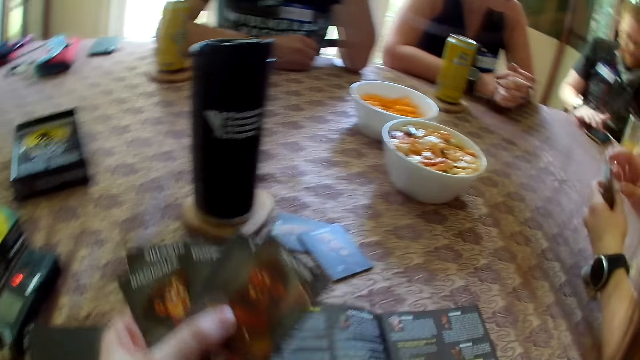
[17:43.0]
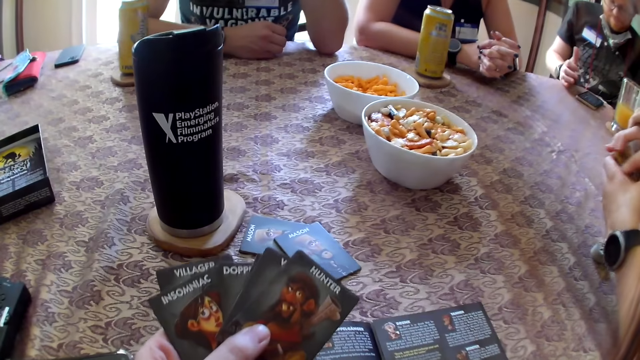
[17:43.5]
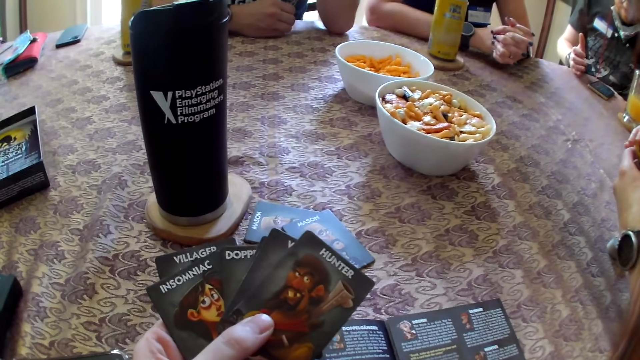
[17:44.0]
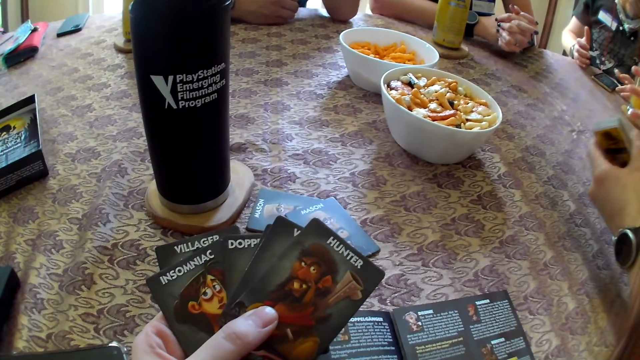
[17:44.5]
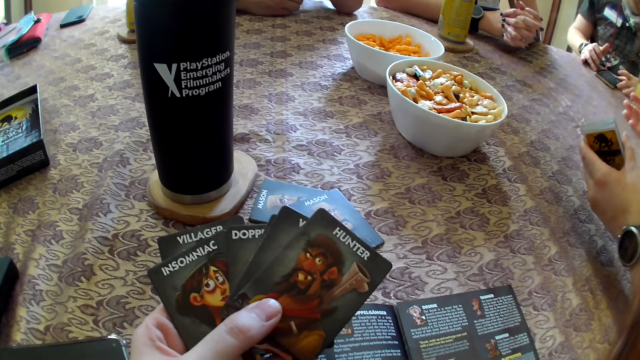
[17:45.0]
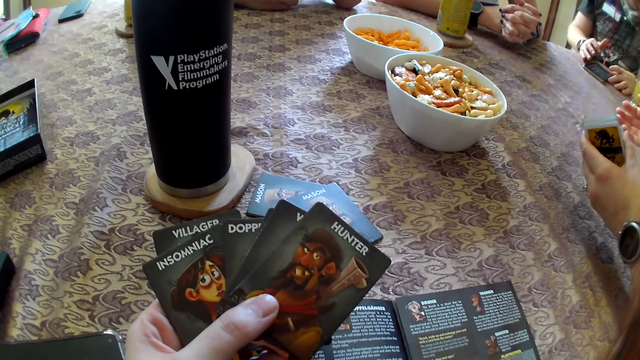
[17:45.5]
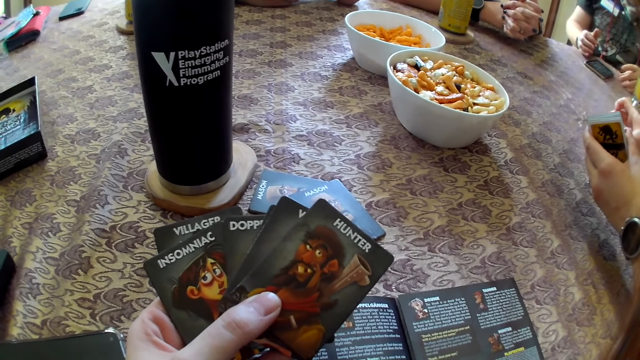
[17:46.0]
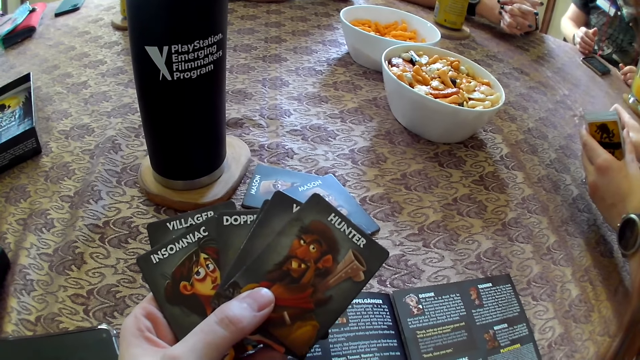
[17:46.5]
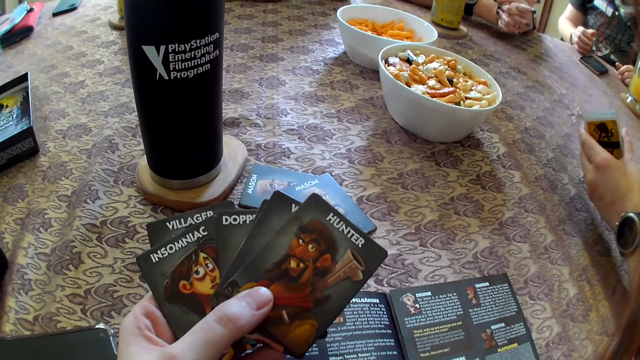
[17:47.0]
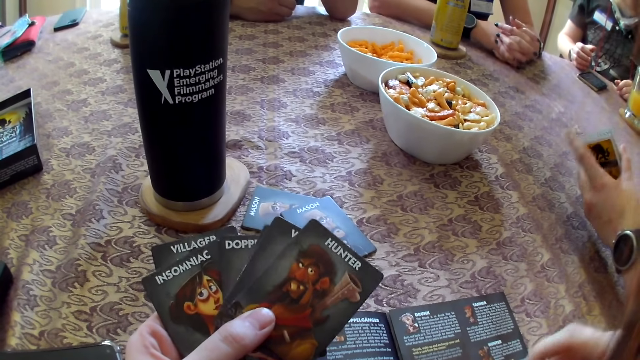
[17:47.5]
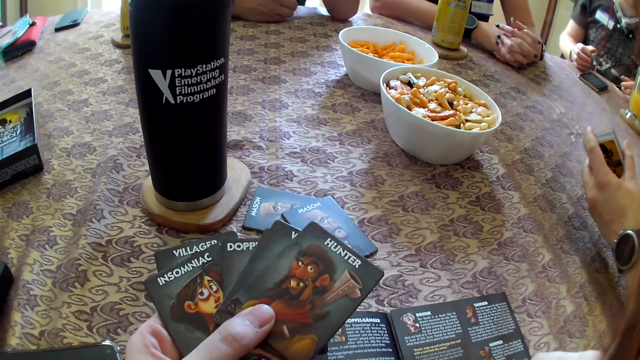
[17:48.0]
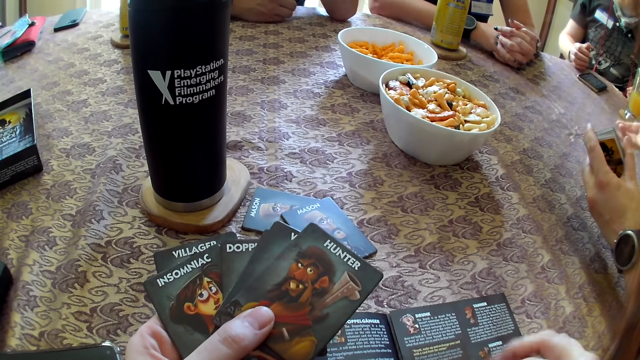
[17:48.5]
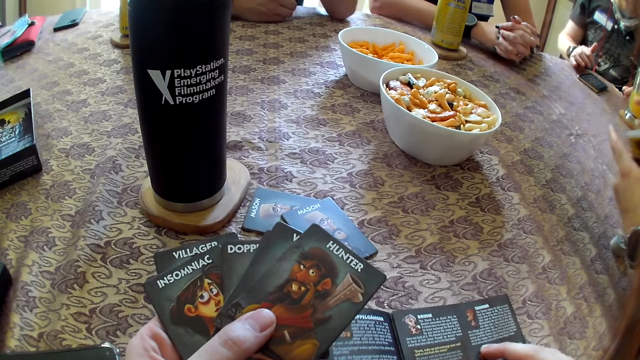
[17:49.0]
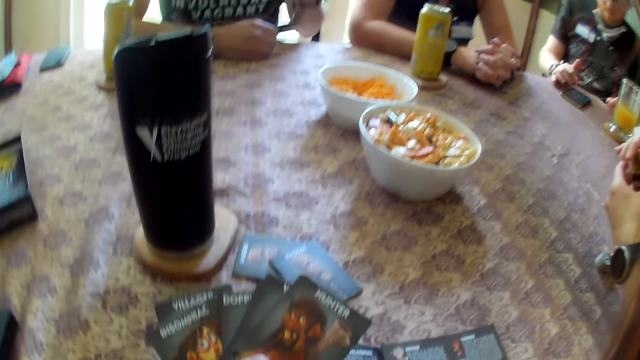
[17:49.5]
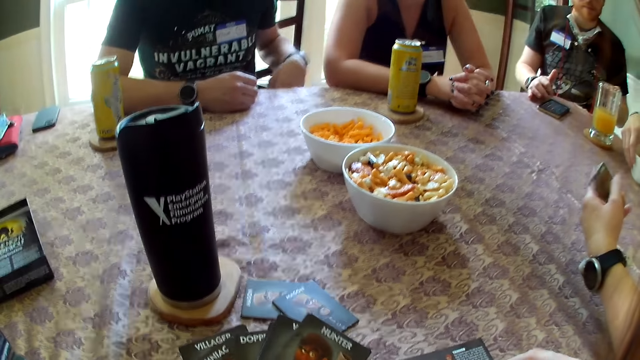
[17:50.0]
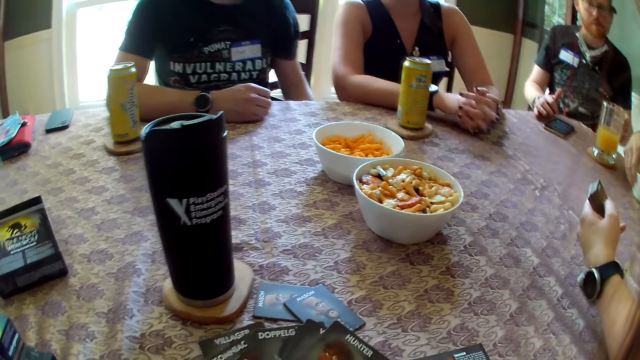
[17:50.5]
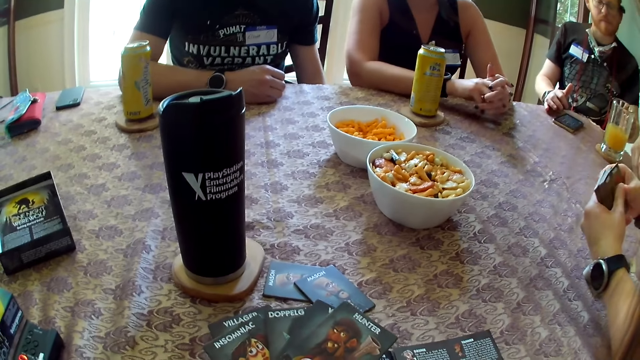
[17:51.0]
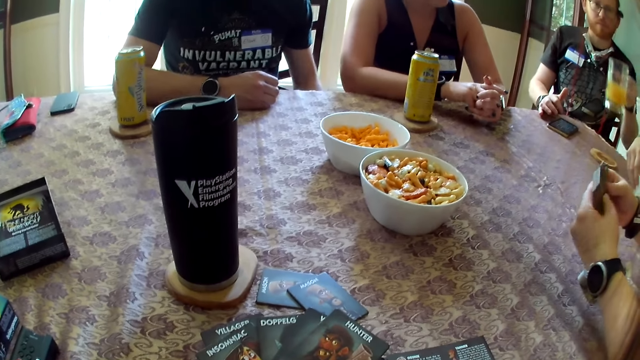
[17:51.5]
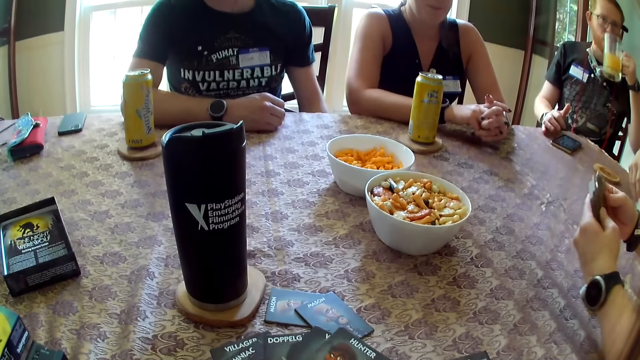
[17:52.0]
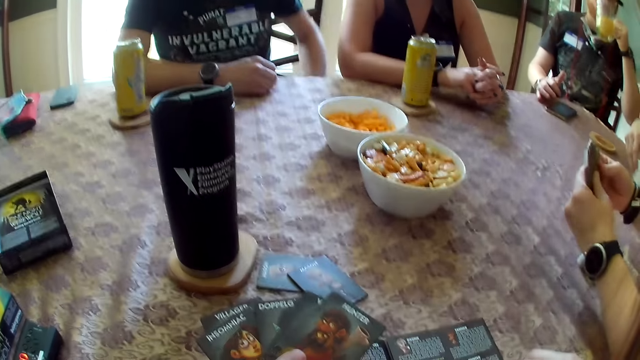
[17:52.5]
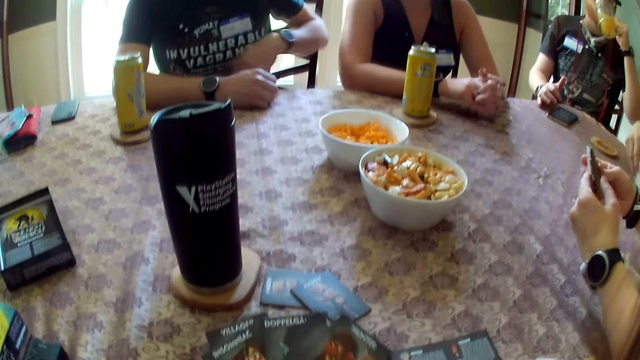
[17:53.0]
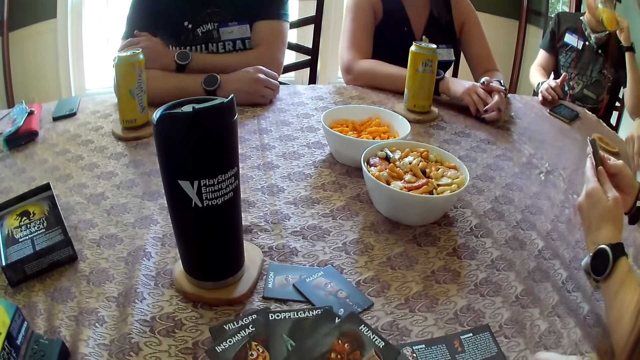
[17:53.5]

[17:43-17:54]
The camera wearer adjusts the book or booklet on the table with her right hand. She touches the booklet. A man picks up the glass cup from the table with his left hand. He drinks from the glass cup with his left hand.

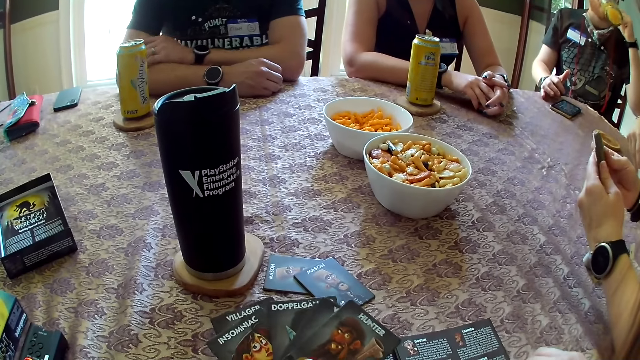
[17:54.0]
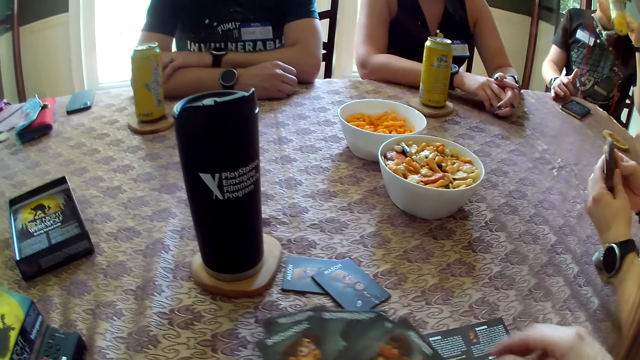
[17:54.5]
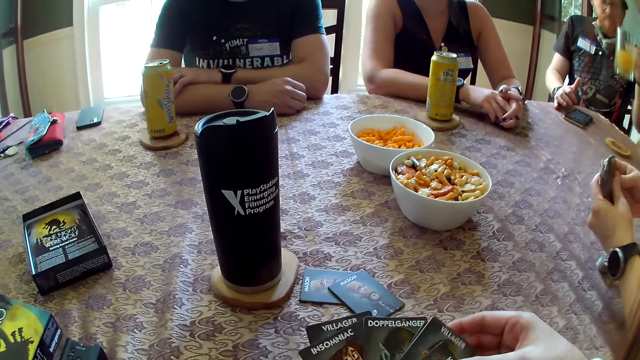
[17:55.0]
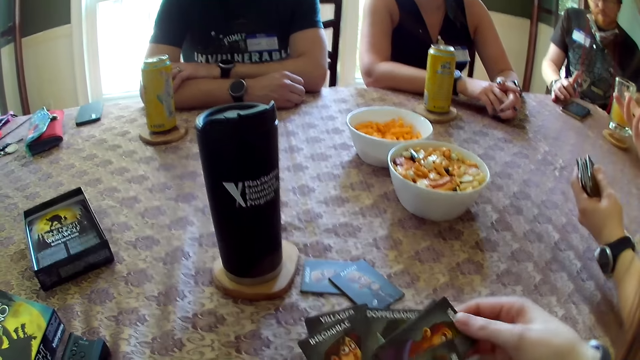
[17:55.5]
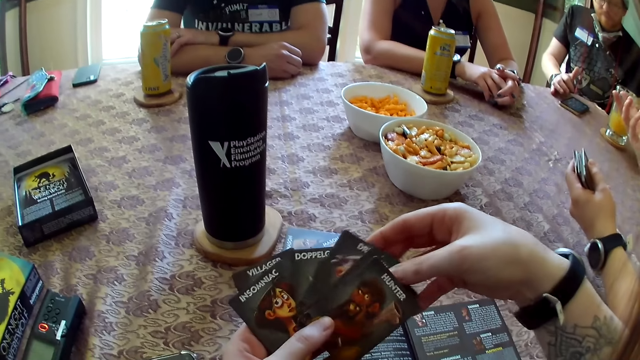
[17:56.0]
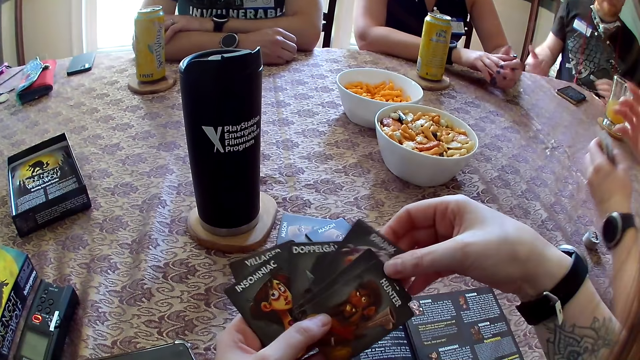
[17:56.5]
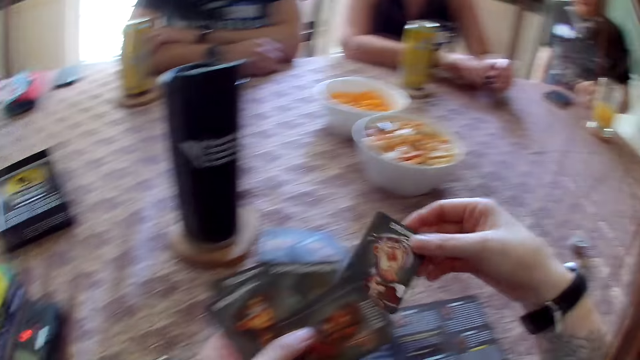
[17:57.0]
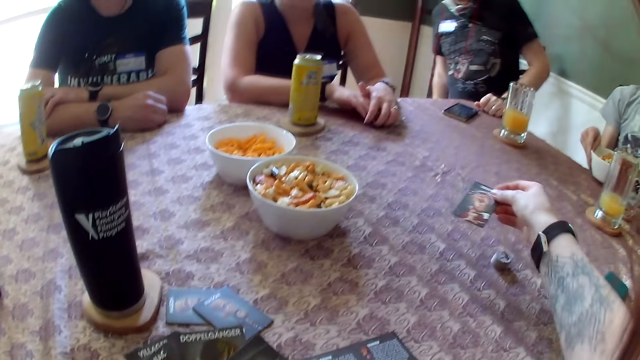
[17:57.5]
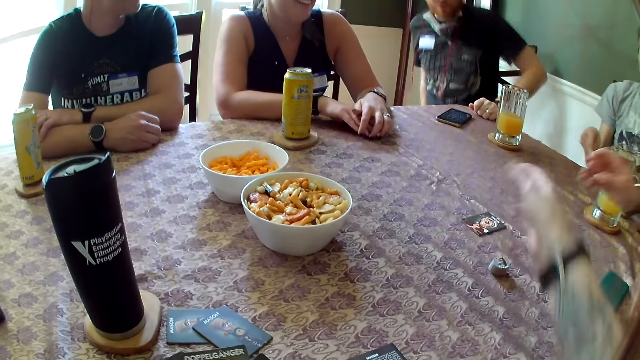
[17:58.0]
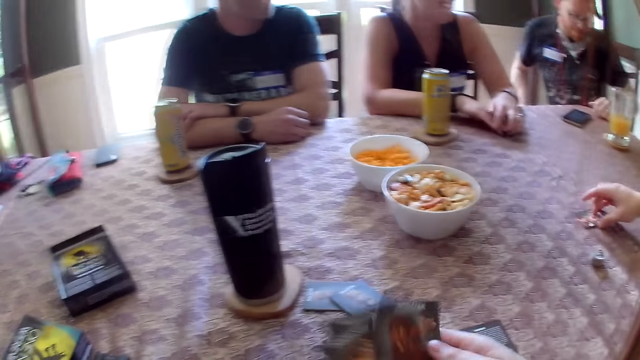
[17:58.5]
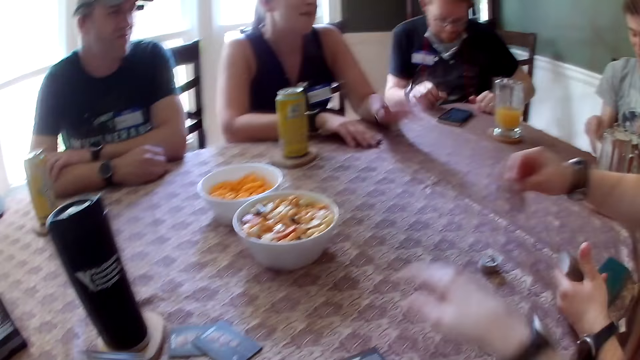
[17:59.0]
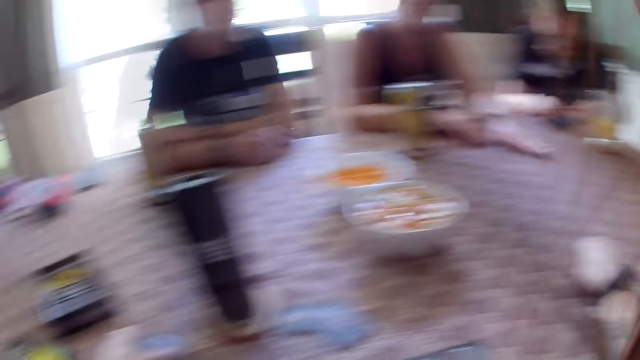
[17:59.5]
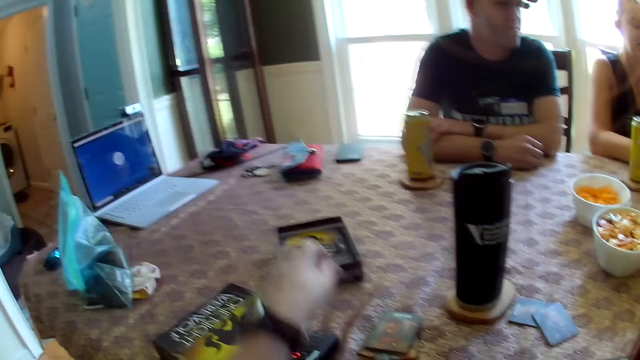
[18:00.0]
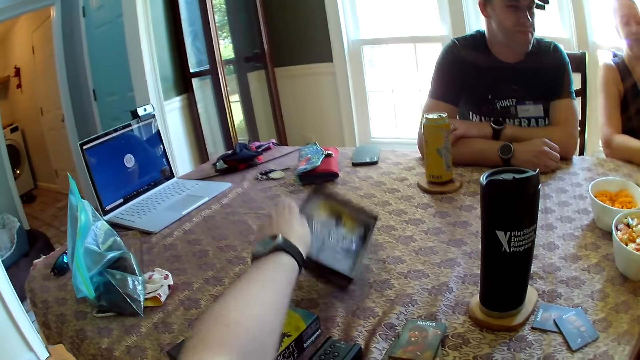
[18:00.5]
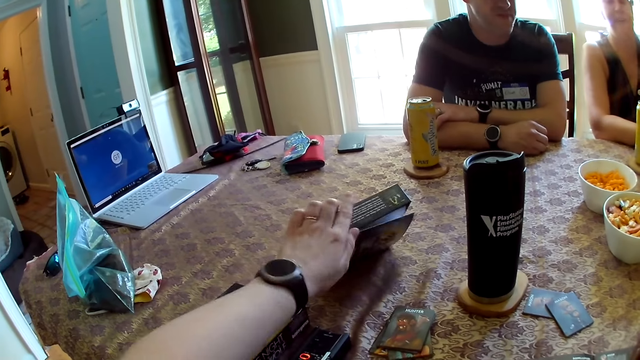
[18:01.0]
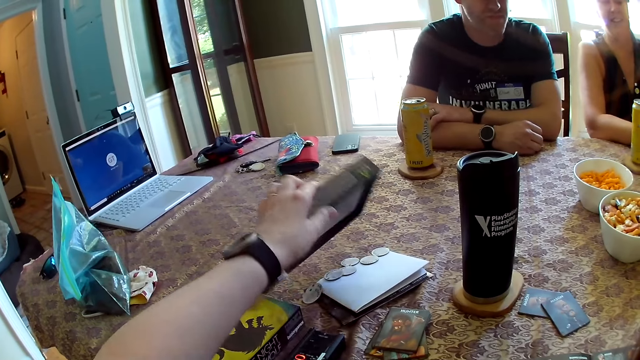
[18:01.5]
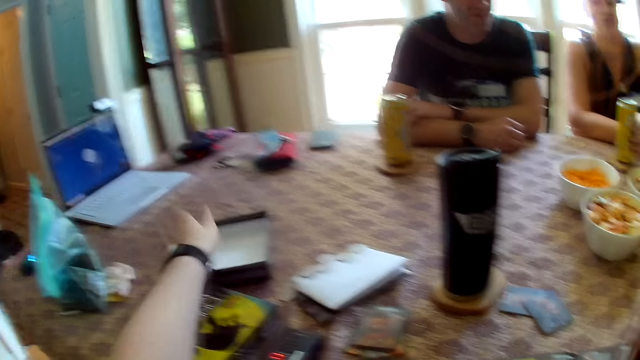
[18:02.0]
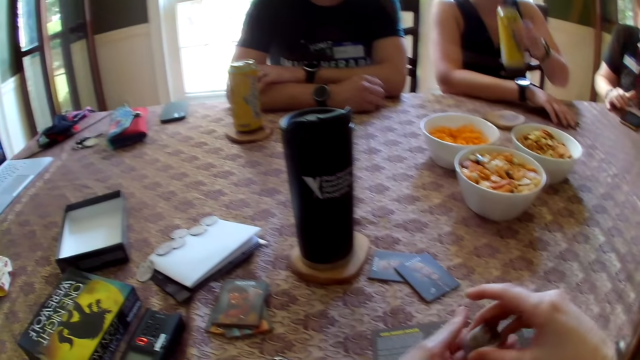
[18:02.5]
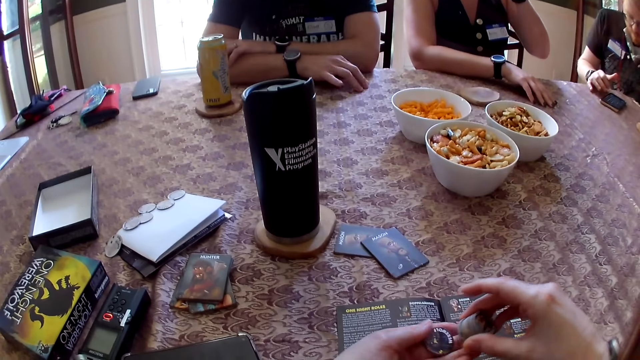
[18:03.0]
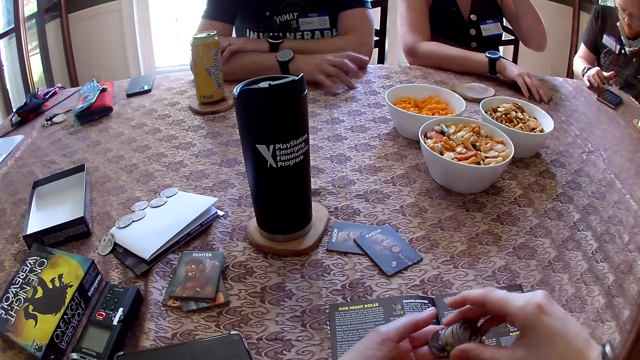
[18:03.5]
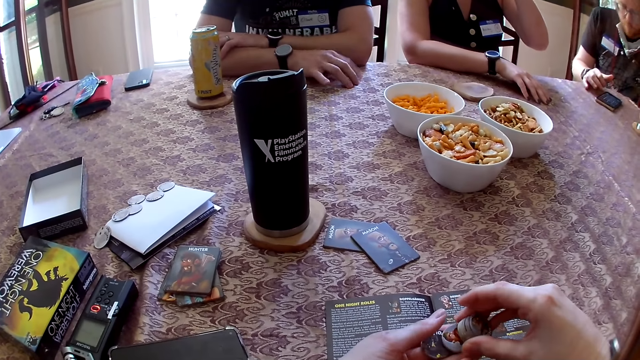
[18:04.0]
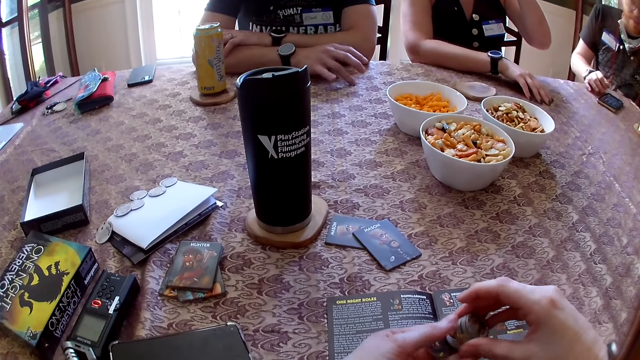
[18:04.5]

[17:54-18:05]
A man folds the arms. Another man drinks the beverage and puts down the drink. The camera wearer takes a card from her left hand with her right hand. She drops the card on the table with her right hand. A woman picks the card from the table with her right hand. The camera wearer picks a token from the table with her right hand. Another woman taps the table. The camera wearer picks up the box of tokens on the table with her left hand. She reaches for the box. She pours the tokens in the box on the table with her left hand. She puts down the box. The other woman picks up the can of drink from the coaster on the table with her left hand. The camera wearer counts the tokens in her two hands. The first man taps on the table. The other woman drinks from the can in her left hand. The camera wearer checks the chips.
